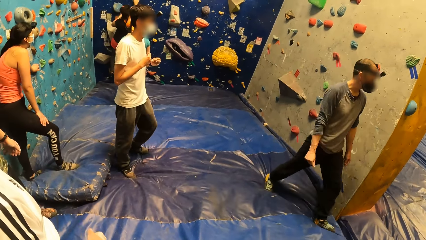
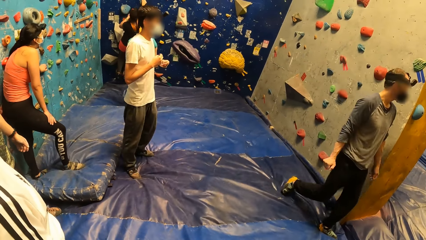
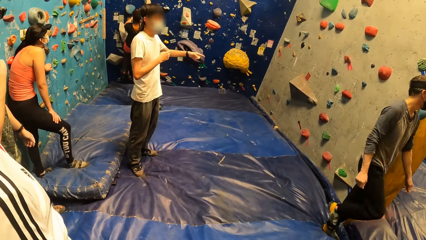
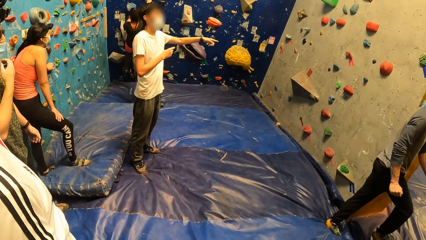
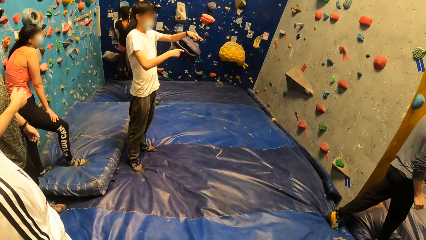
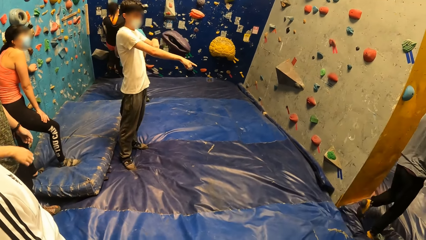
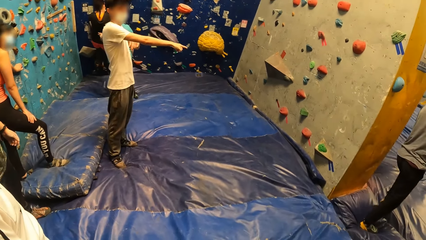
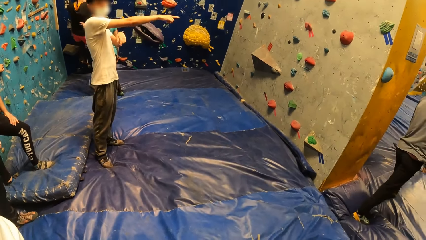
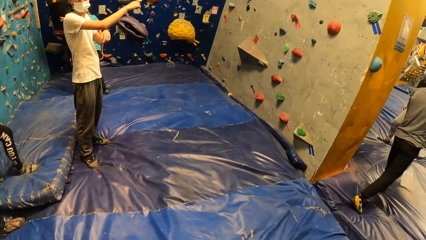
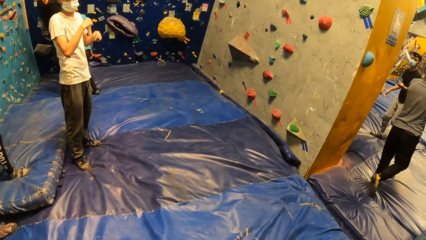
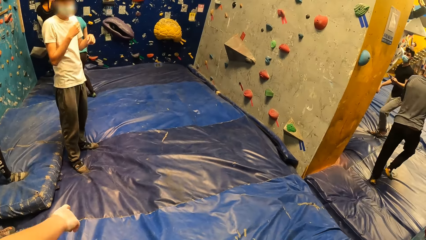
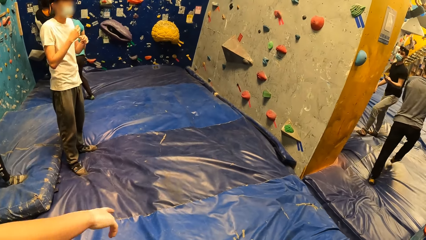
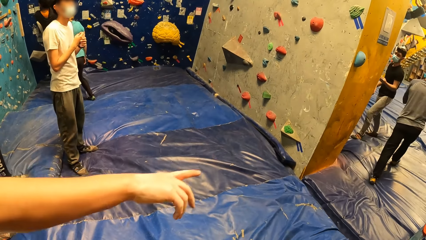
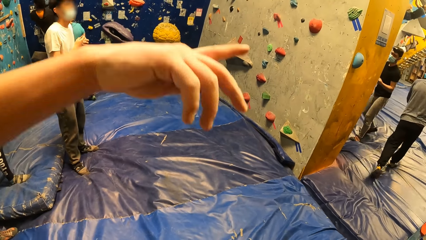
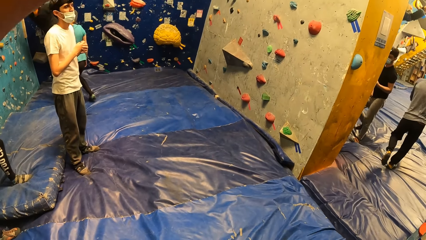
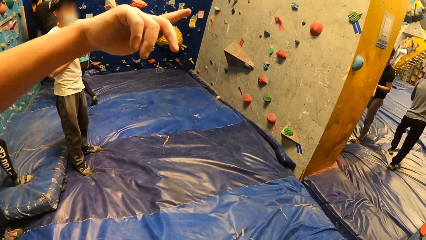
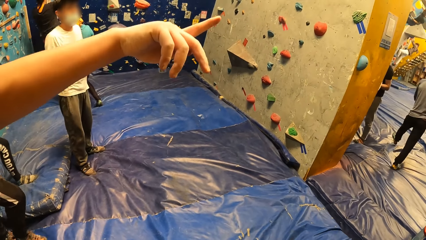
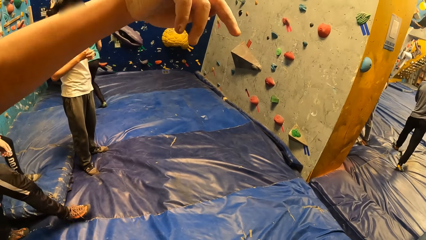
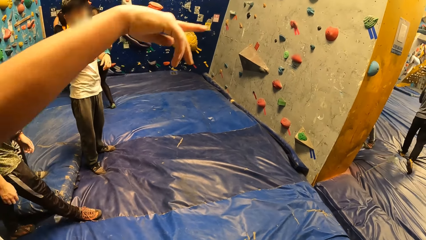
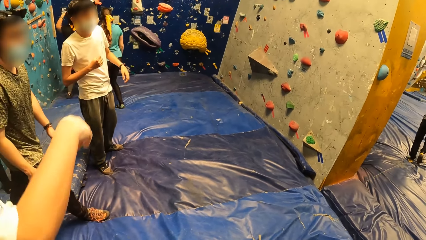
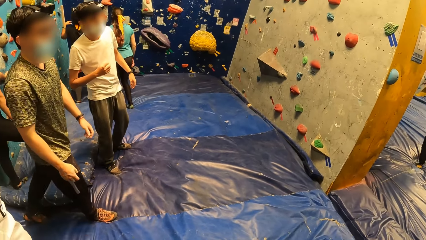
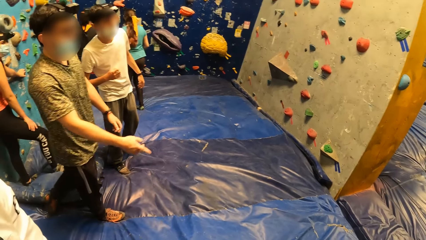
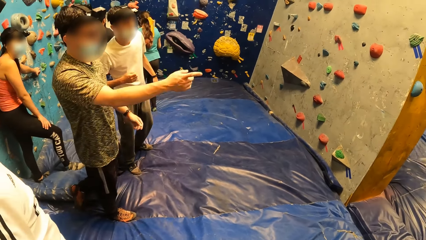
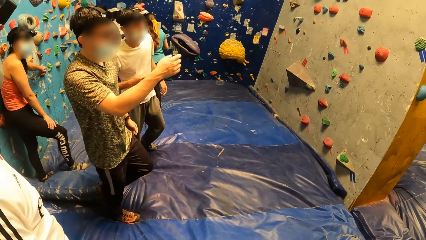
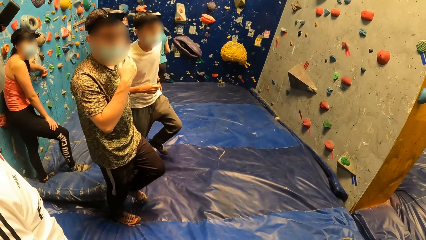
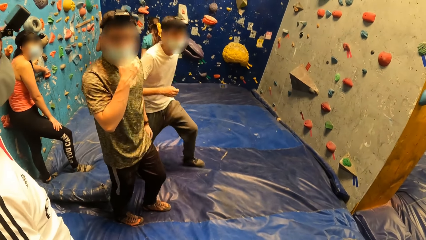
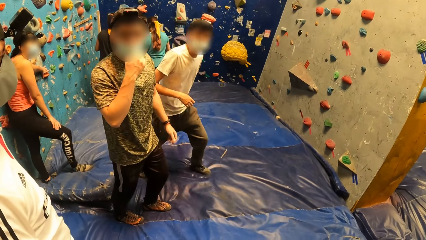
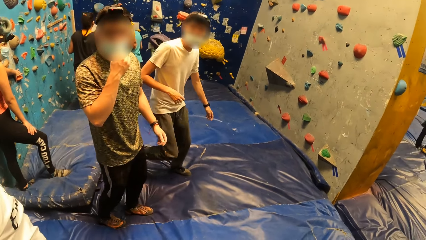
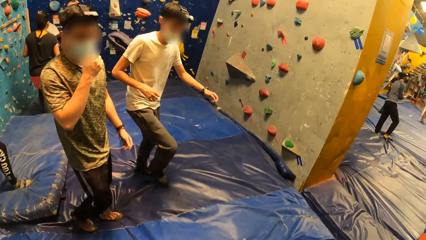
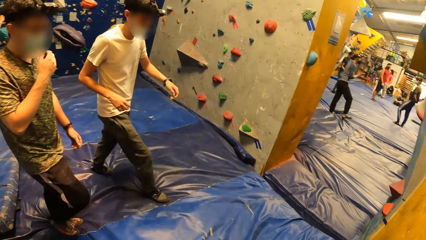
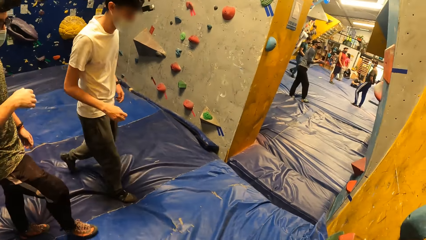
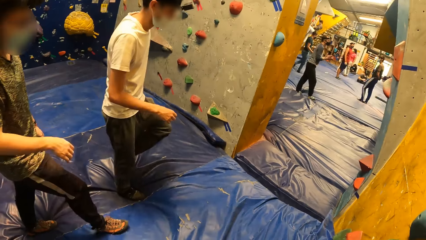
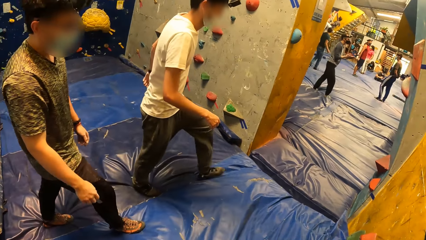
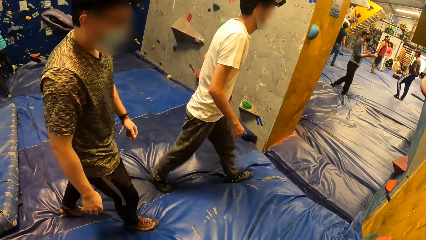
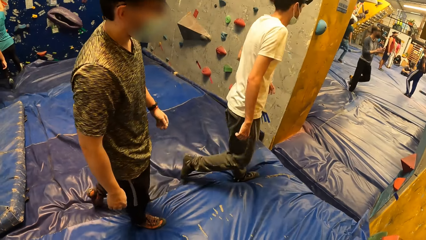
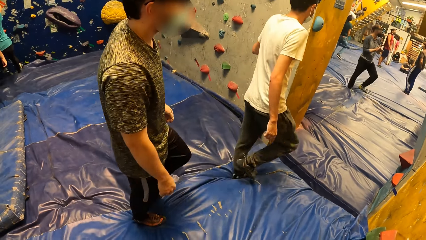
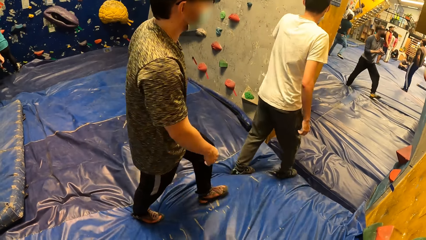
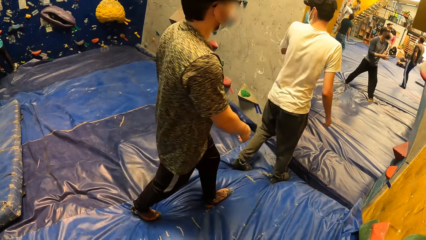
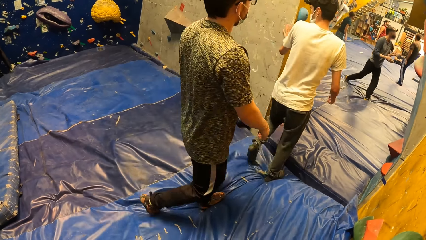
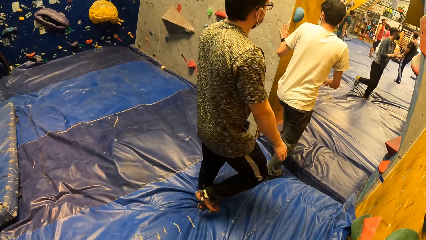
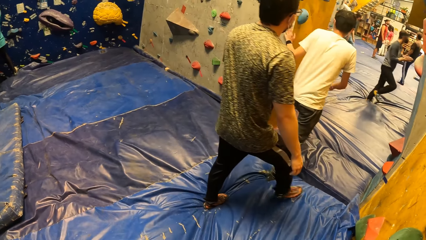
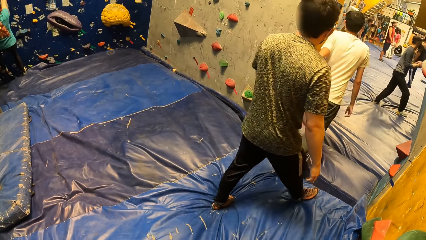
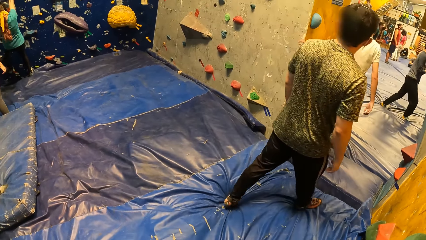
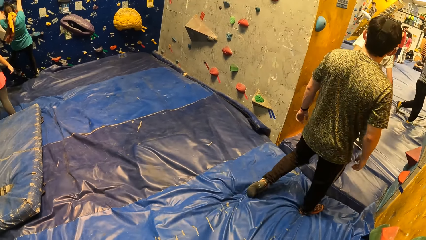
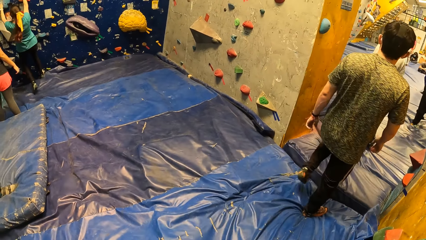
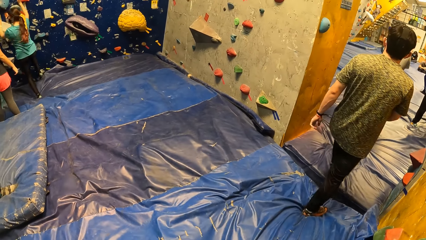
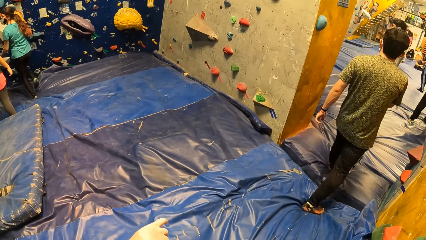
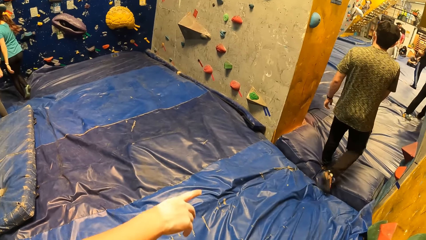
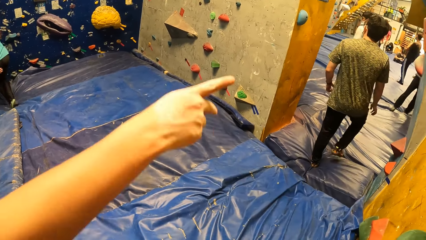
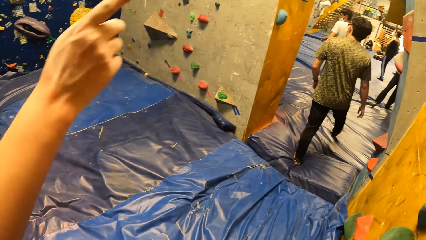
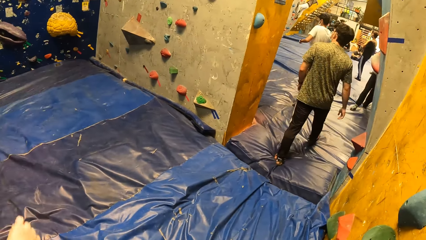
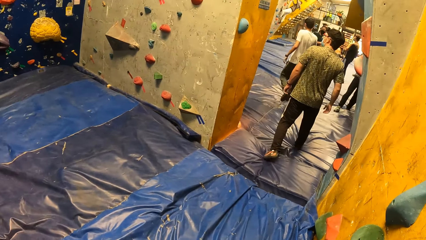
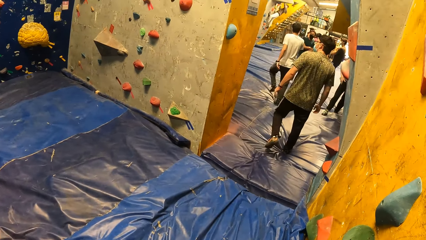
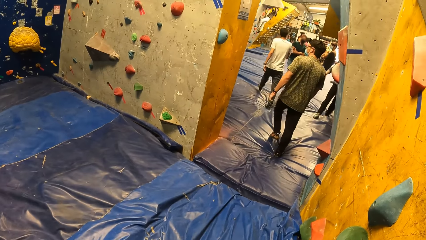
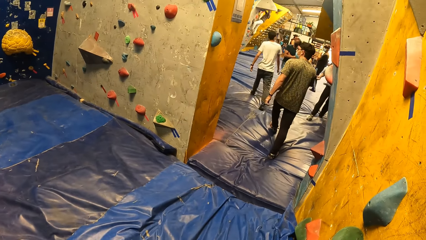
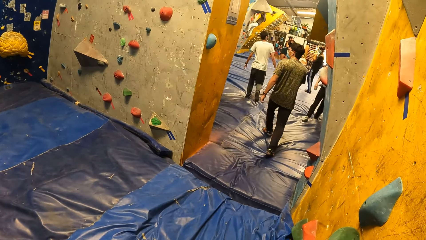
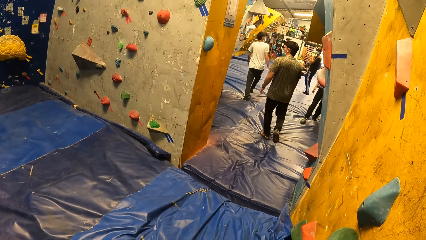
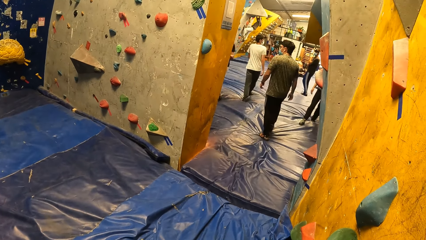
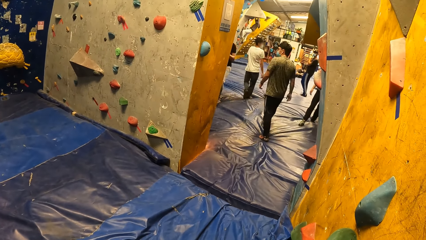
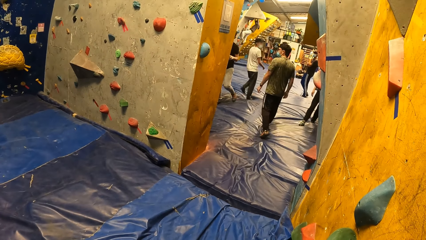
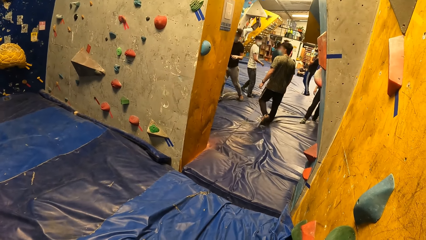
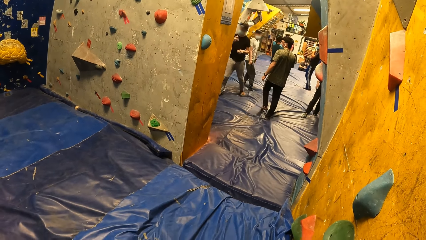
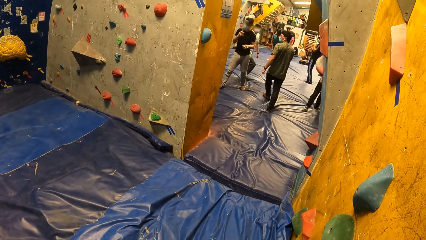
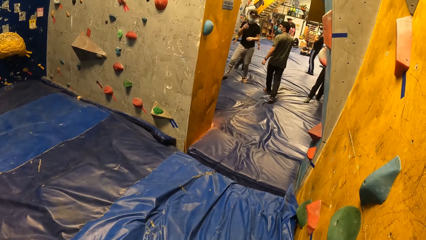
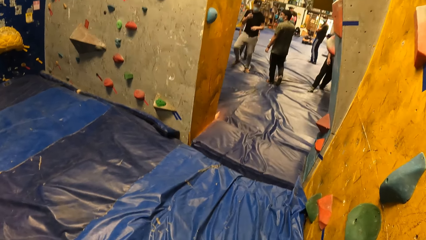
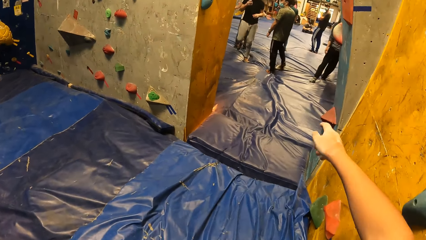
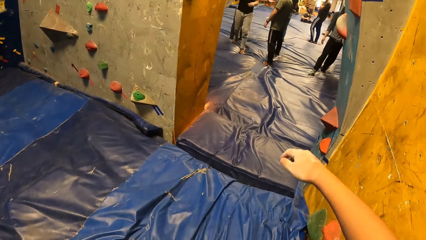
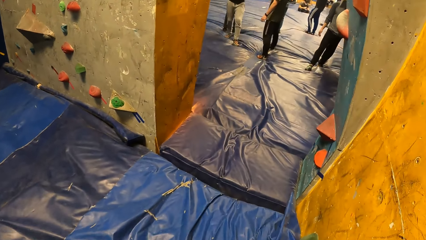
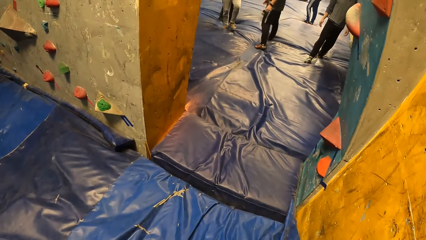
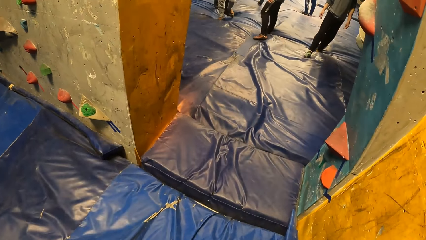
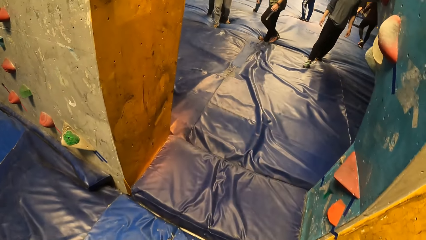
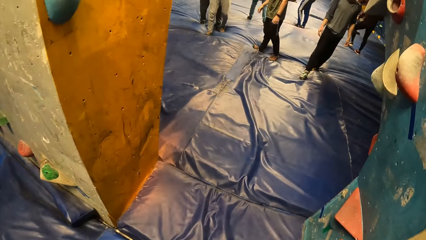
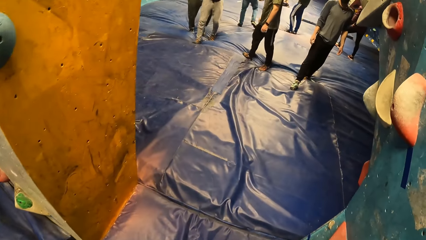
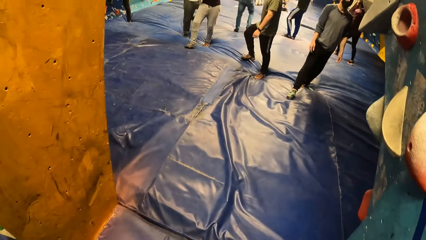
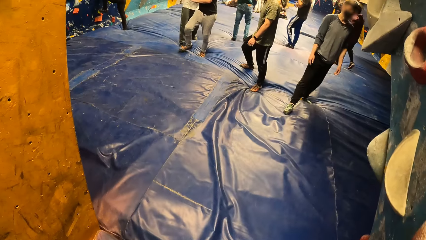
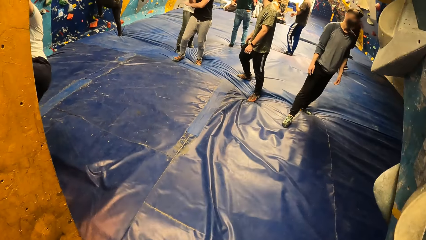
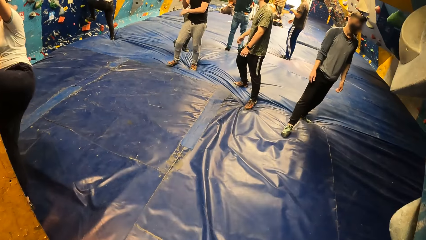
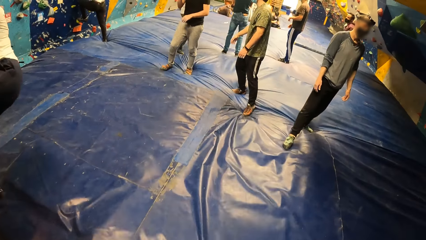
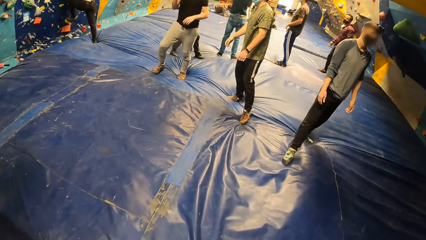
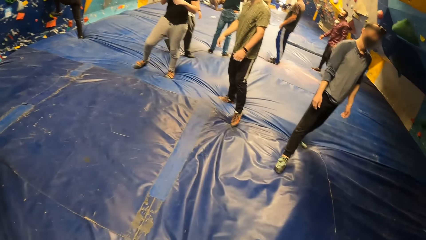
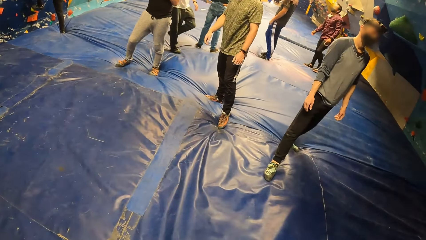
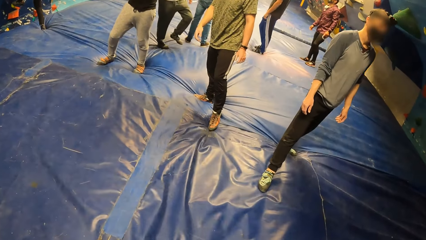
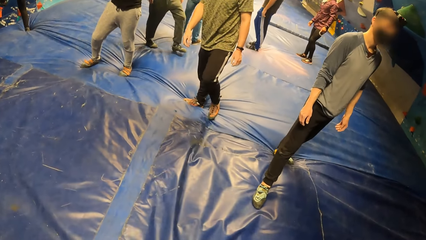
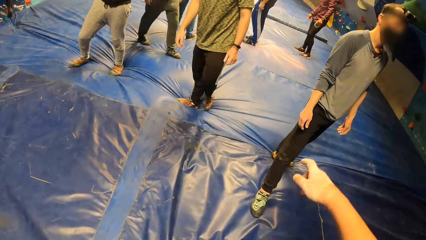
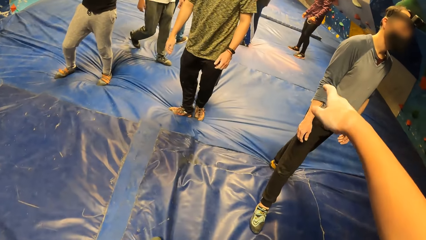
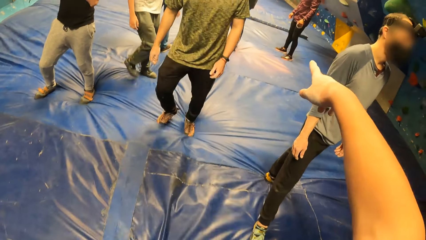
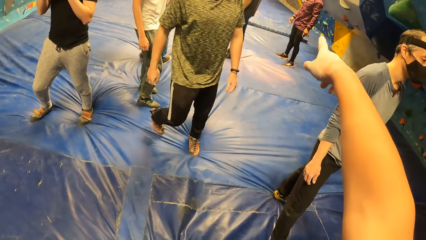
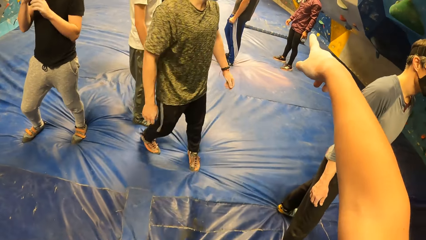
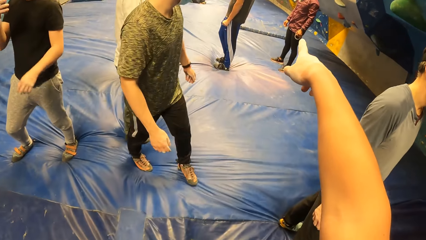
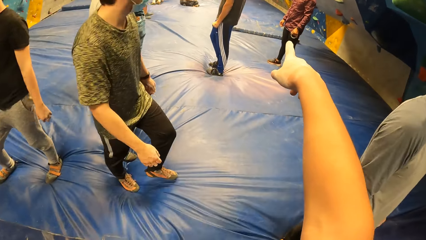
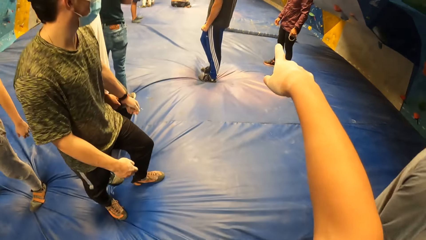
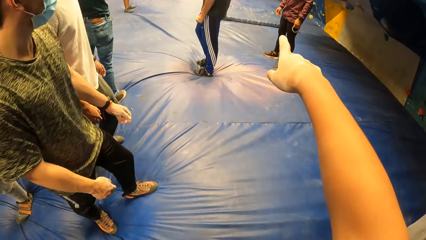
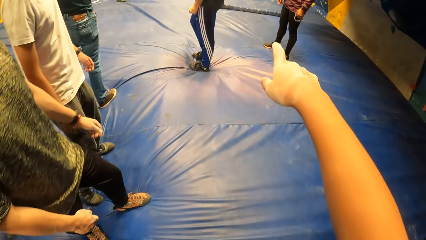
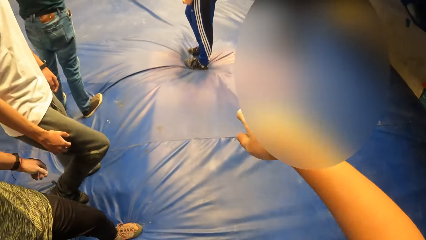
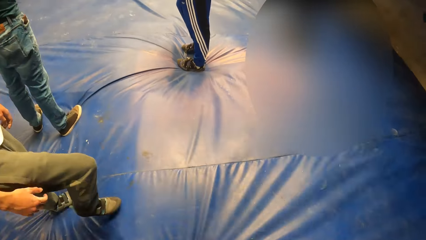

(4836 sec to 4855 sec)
A man points to the climbing wall with both hands. Another man walks out of the climbing wall room. A third man points to the climbing wall with his right hand. A fourth man points to the climbing wall with his right hand. He touches his face with his right hand. The first man walks out of the wall climbing room. The fourth man walks out of the wall climbing room. The camera wearer moves around. He walks out of the wall climbing room. He points his right hand to the climbing wall. He gestures to a man.
